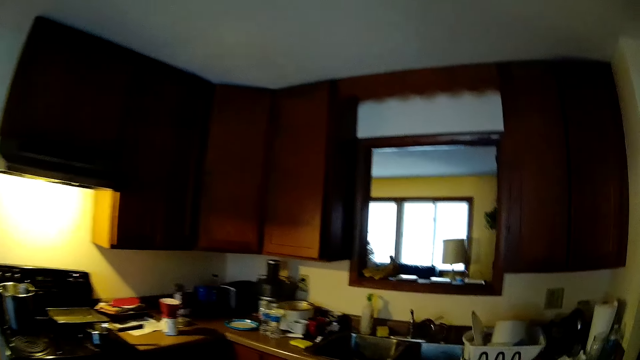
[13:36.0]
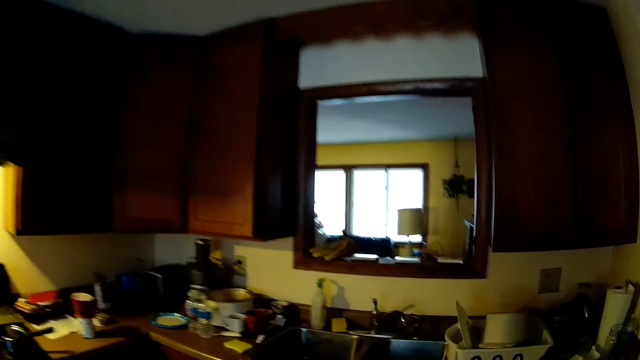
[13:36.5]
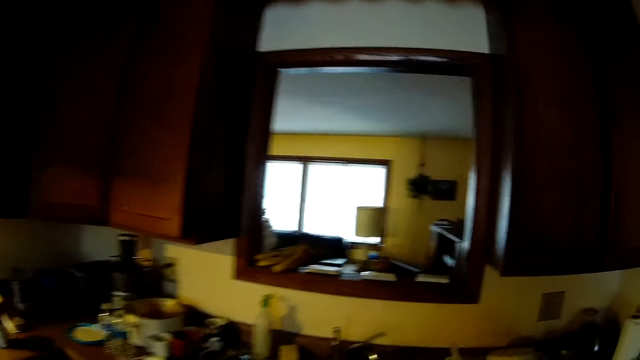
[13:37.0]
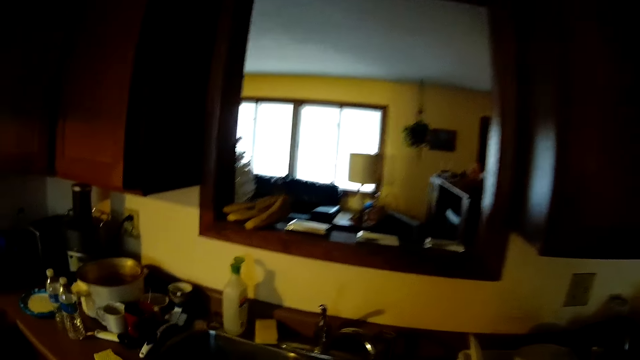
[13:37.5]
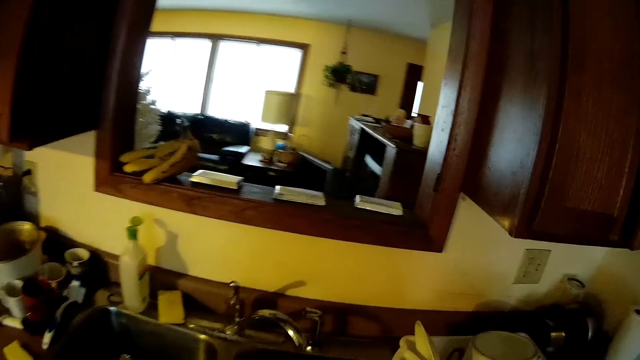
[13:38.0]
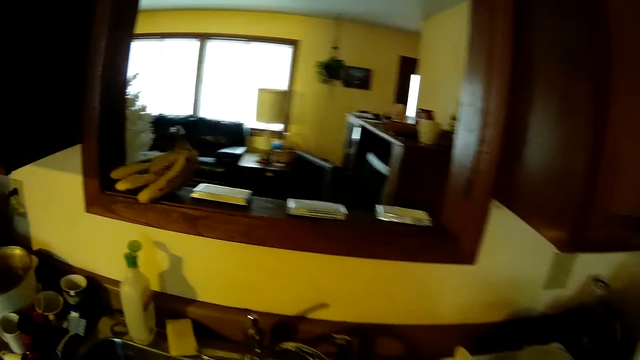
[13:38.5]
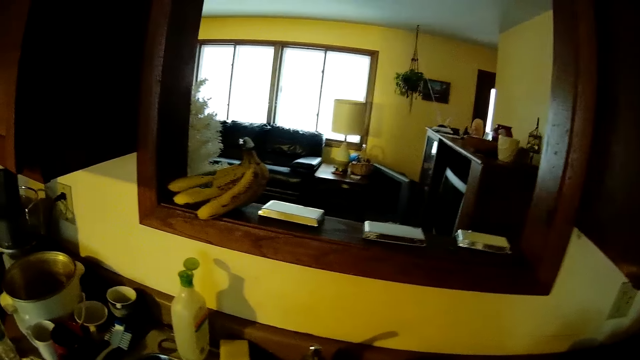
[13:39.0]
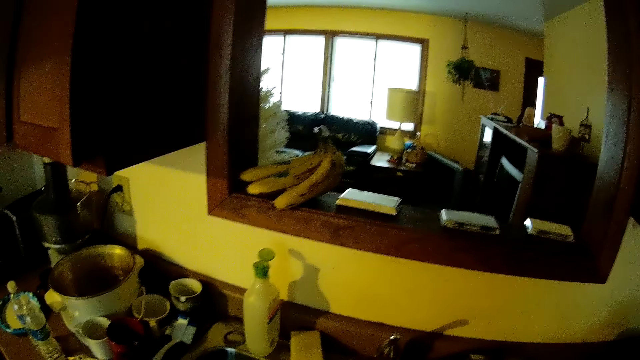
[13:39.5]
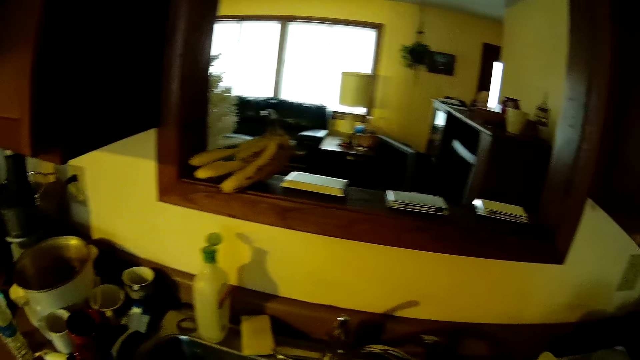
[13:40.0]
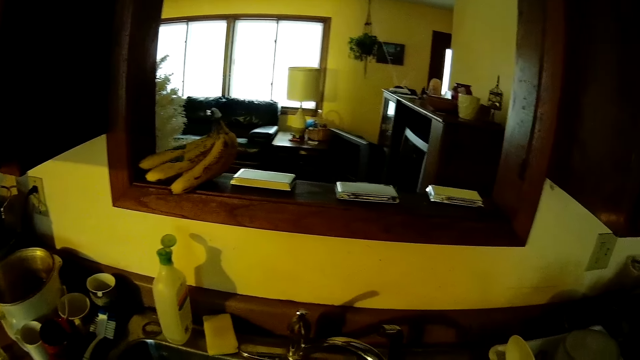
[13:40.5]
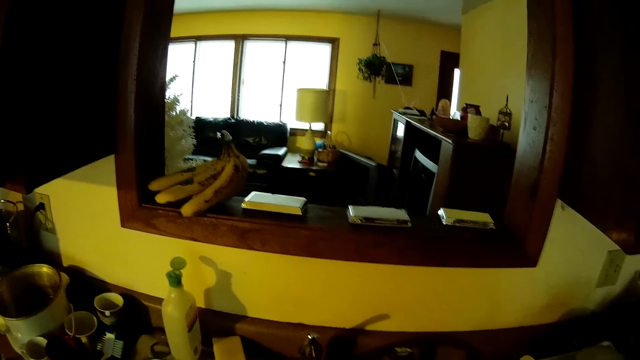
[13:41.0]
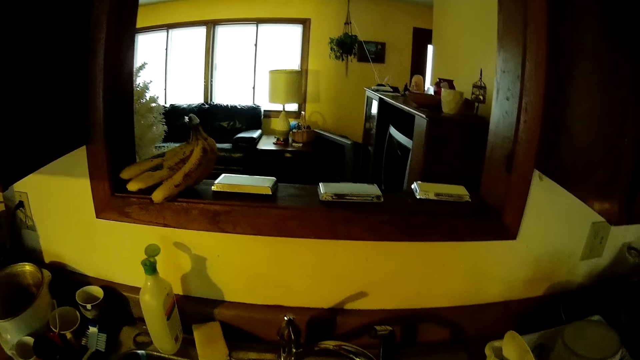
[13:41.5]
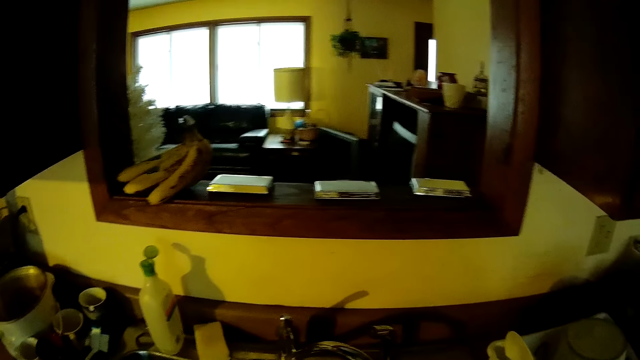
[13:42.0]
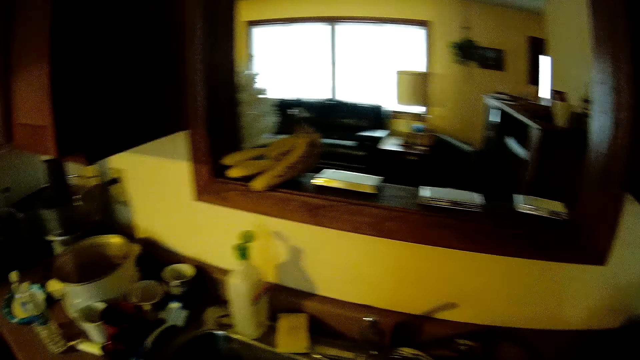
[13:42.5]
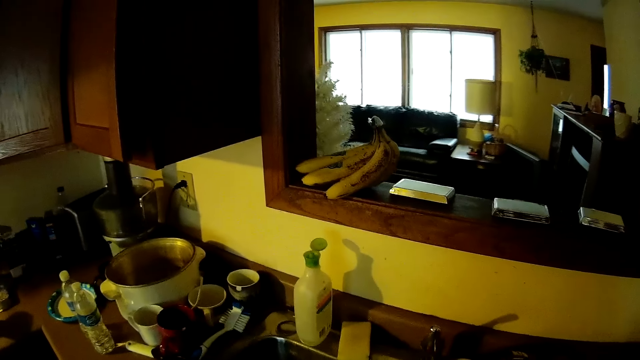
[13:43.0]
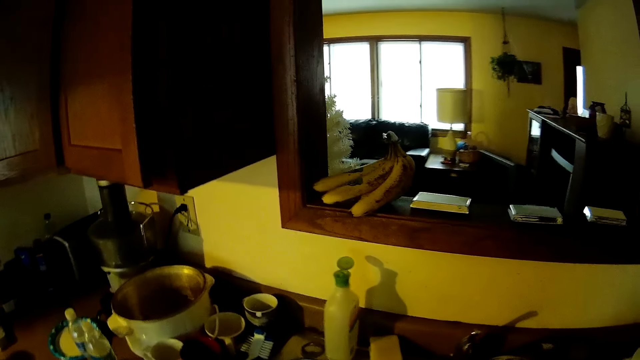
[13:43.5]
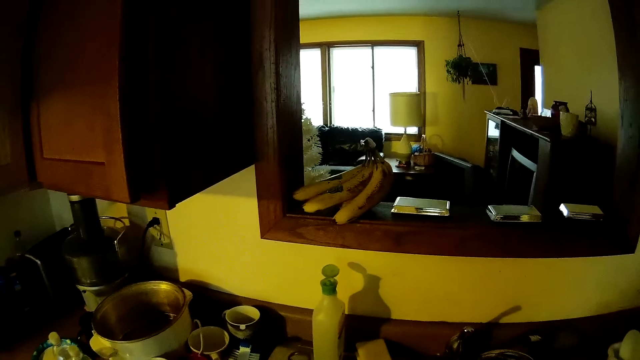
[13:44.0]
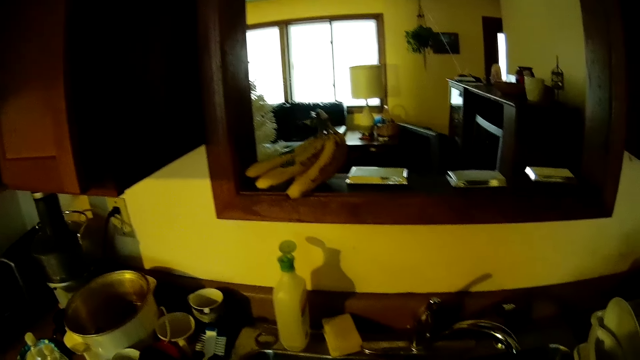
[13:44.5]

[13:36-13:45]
The camera wearer walks into the kitchen. They stand beside the sink. They drop the plastic bowl in the sink.

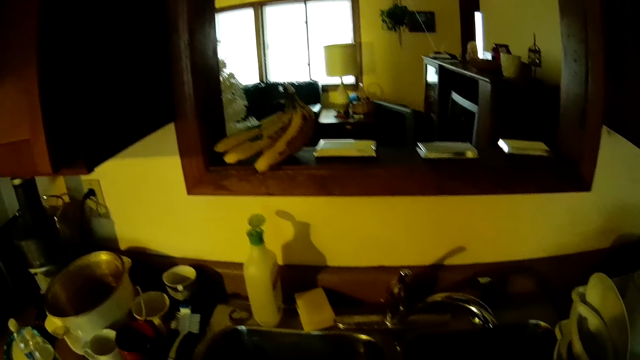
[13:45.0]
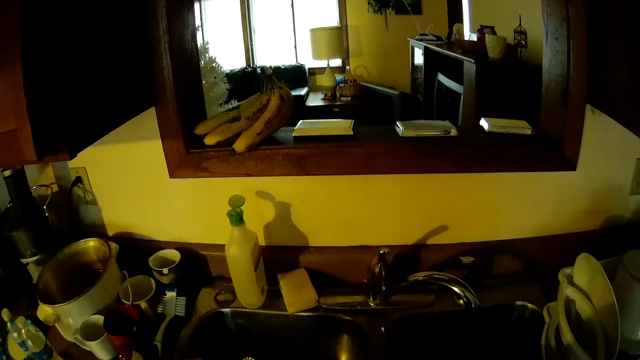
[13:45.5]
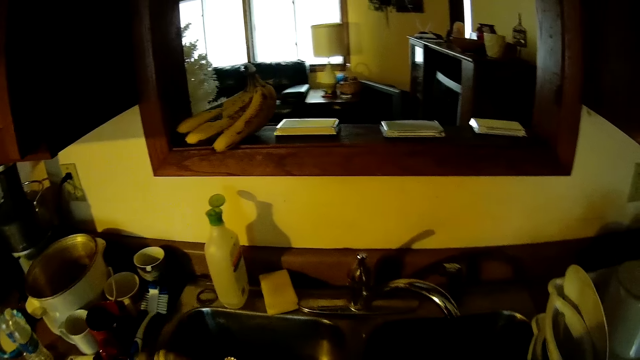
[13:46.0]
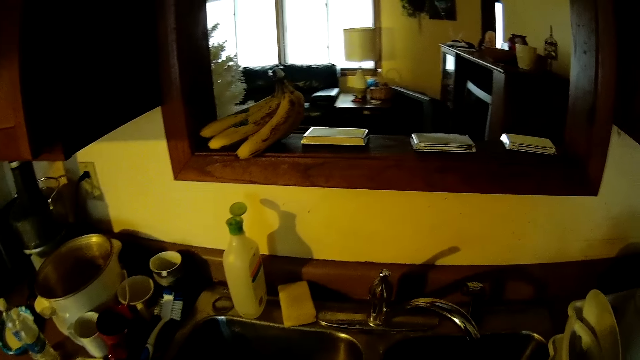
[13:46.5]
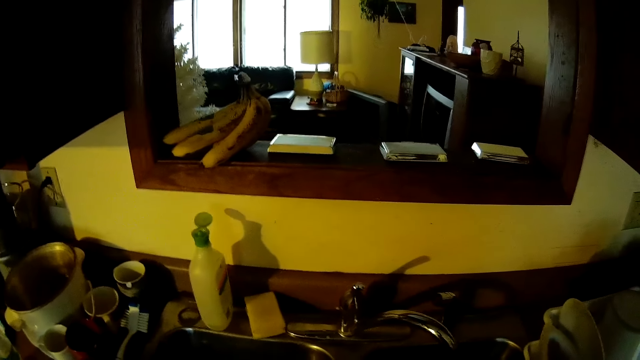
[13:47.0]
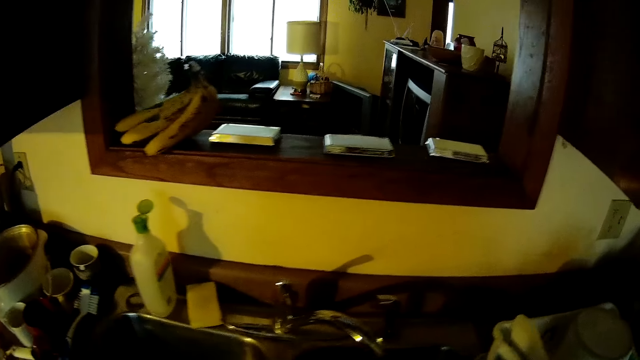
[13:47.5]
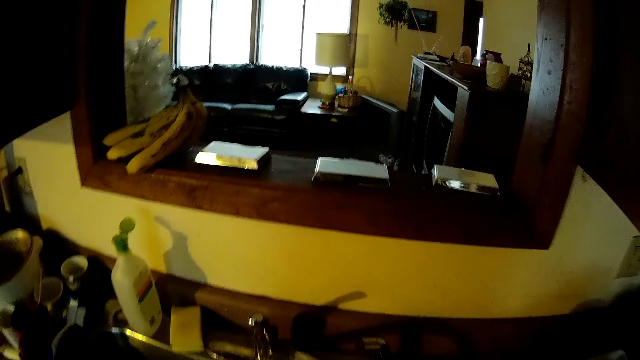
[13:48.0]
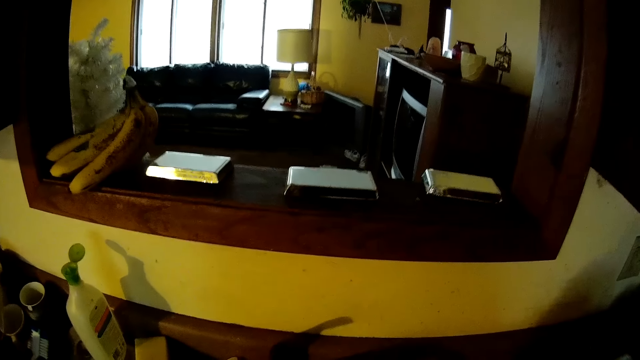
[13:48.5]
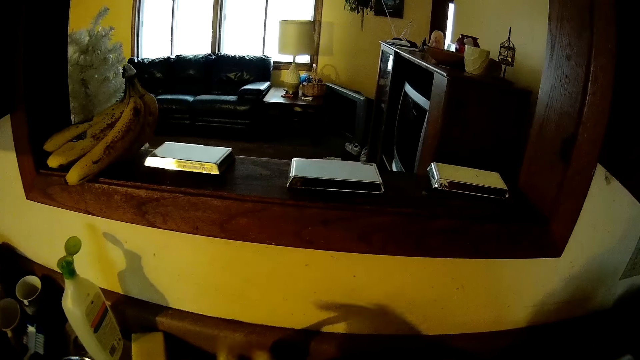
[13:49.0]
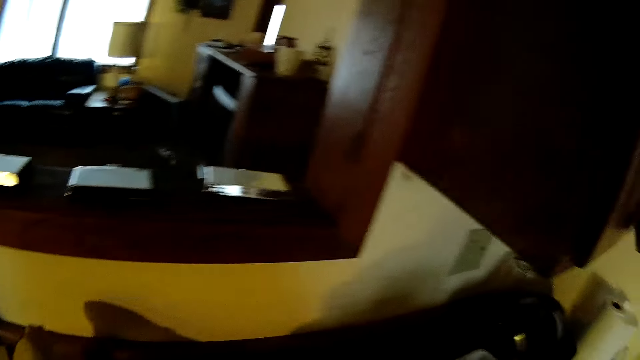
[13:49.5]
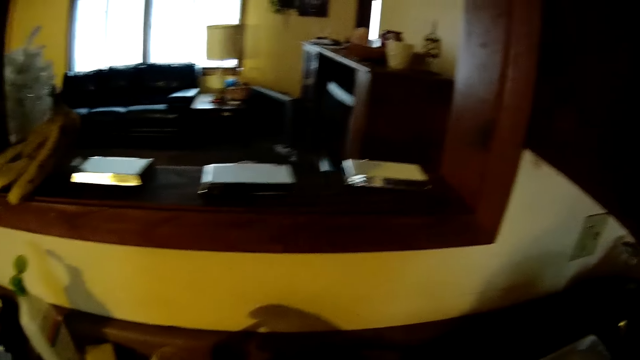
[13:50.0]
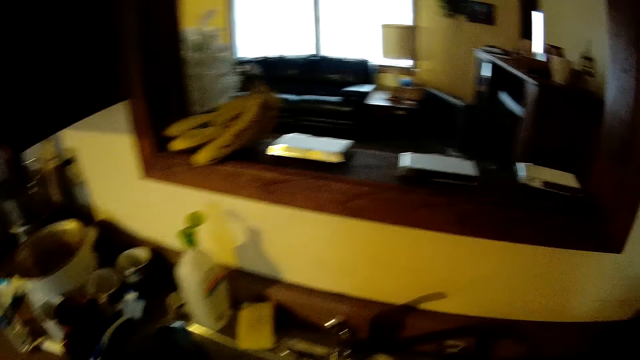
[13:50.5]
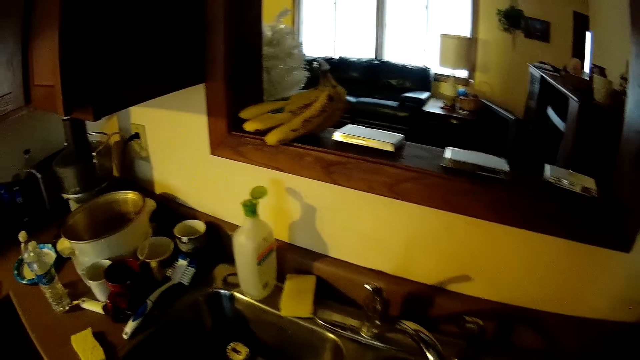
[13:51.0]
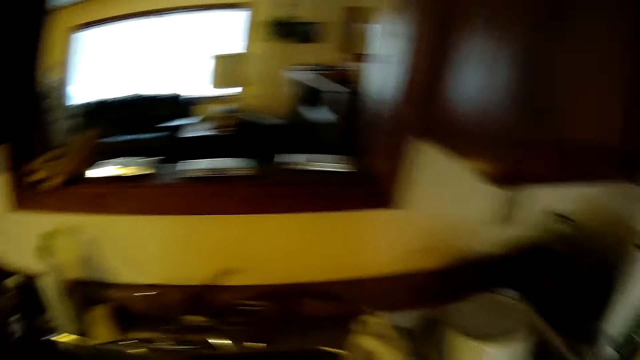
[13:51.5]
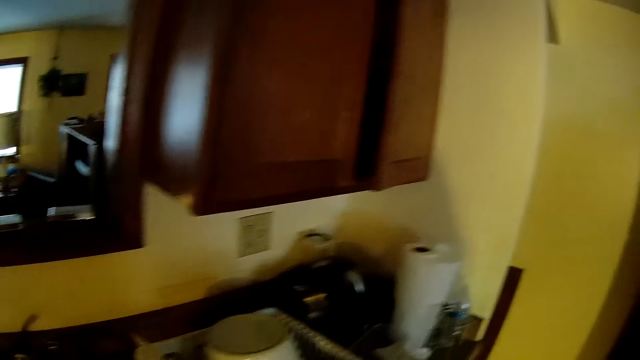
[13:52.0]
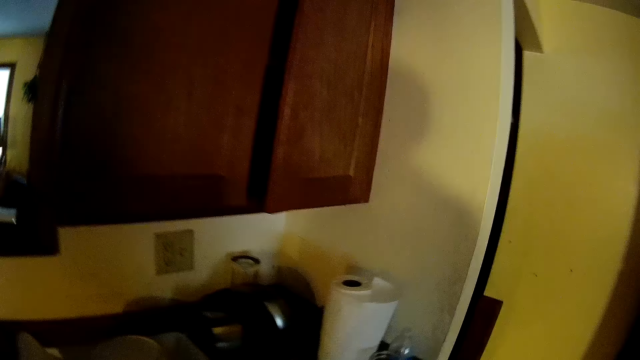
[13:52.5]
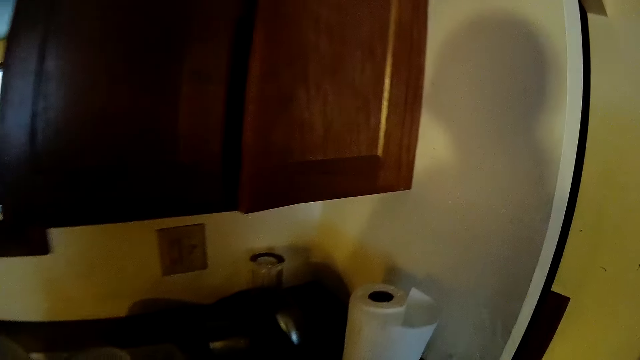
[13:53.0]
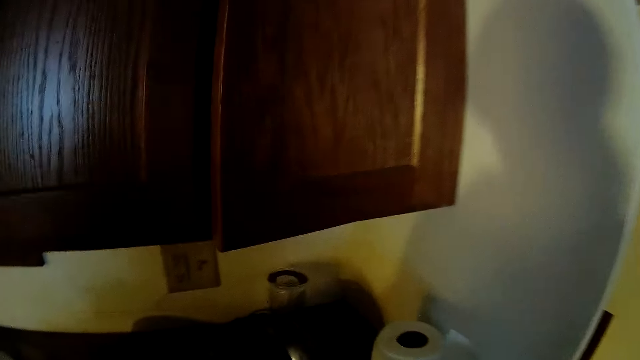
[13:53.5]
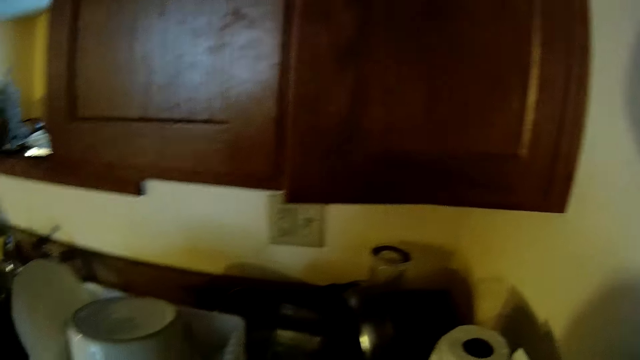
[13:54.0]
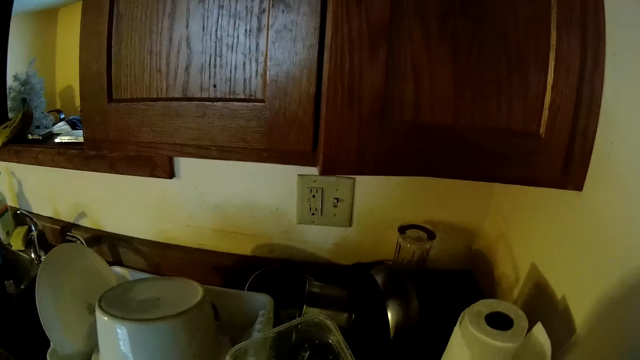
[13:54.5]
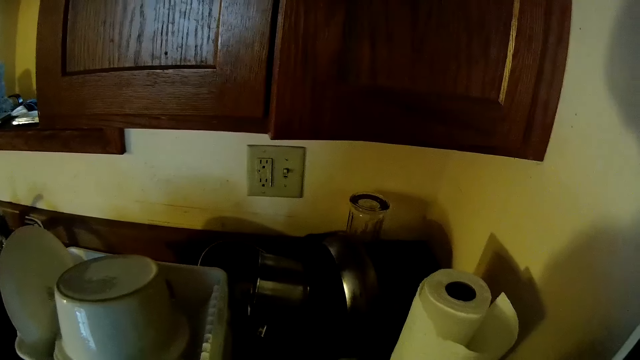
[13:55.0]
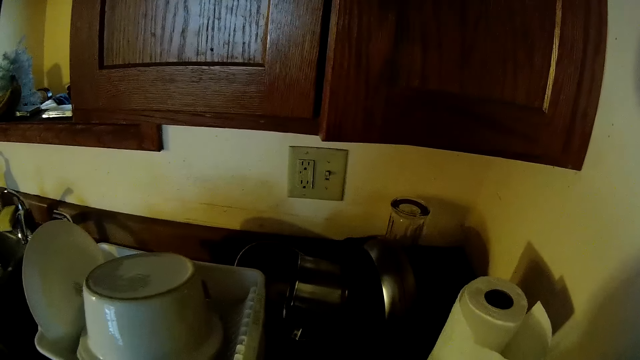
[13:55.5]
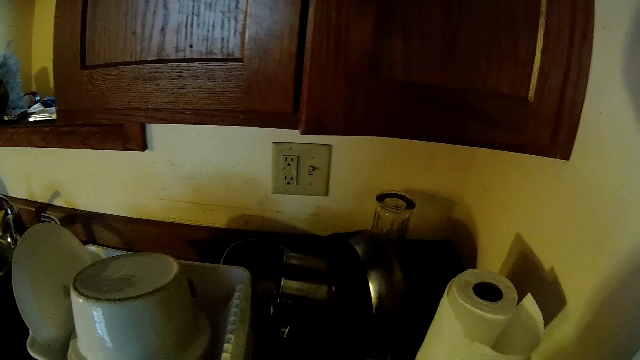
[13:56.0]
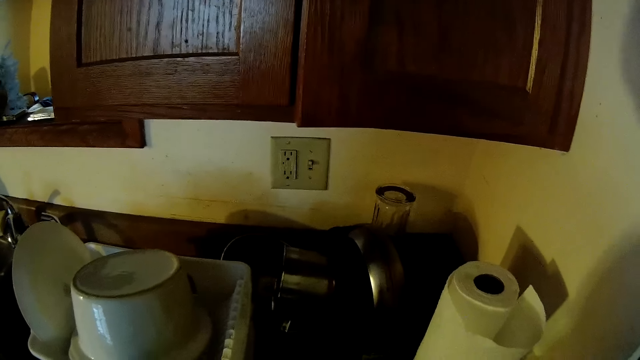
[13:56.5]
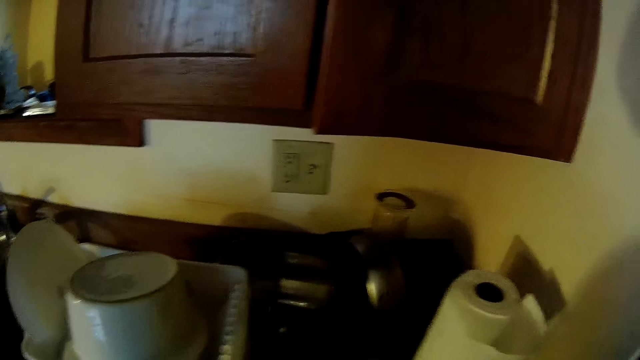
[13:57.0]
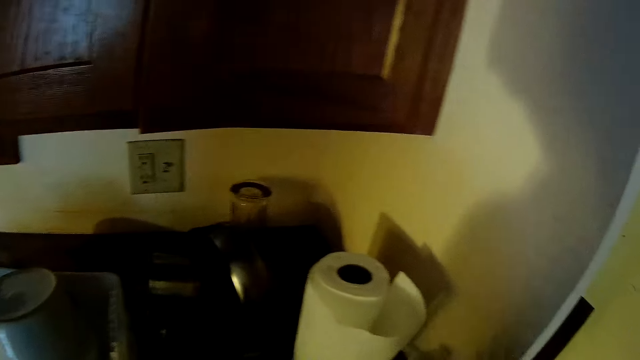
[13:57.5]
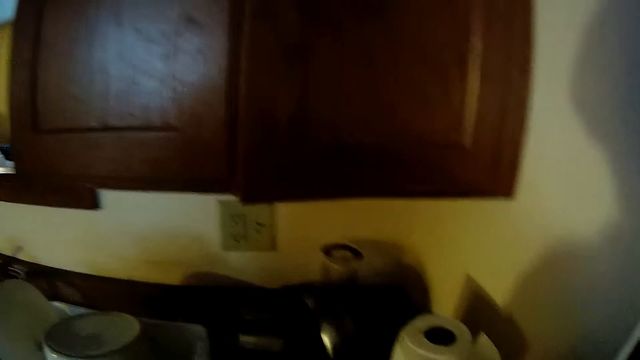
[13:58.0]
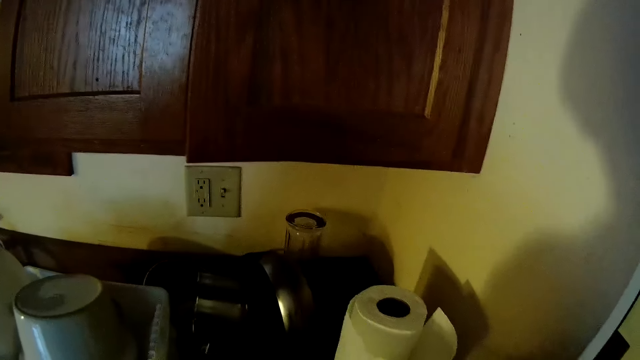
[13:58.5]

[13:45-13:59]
The camera wearer drops the plastic bowl in the sink. He opens a tap with his left hand. He rinses the plastic bowl in the sink. He closes the tap with his left hand. He holds the tap. He walks around the kitchen. He holds a container.
